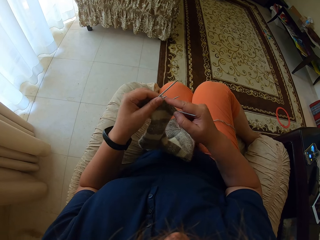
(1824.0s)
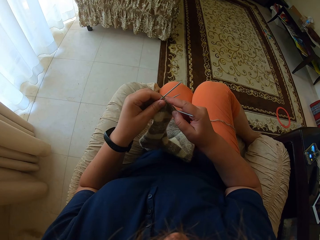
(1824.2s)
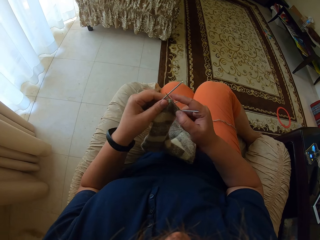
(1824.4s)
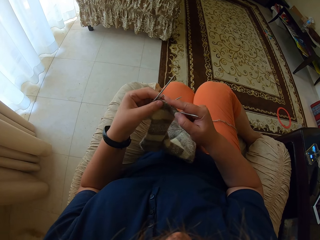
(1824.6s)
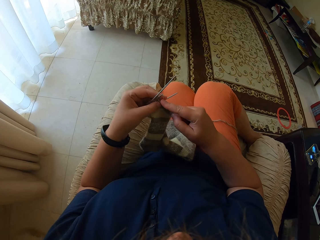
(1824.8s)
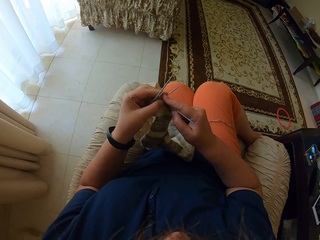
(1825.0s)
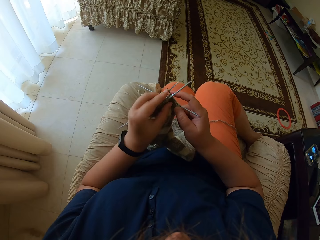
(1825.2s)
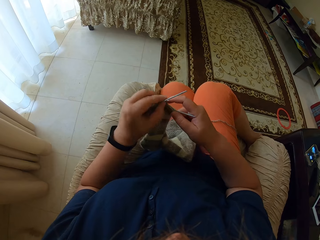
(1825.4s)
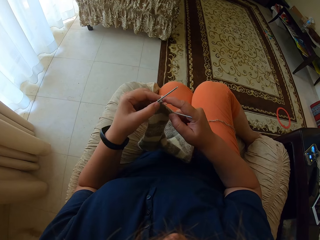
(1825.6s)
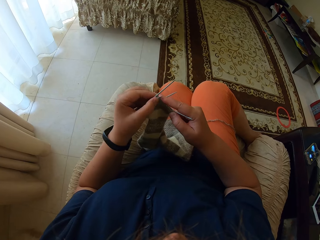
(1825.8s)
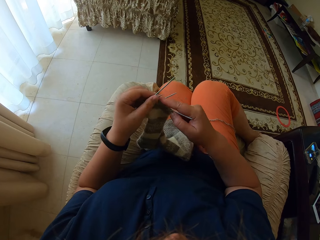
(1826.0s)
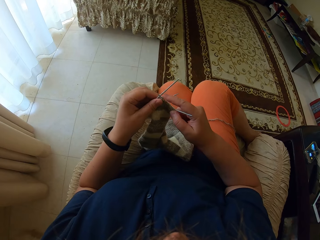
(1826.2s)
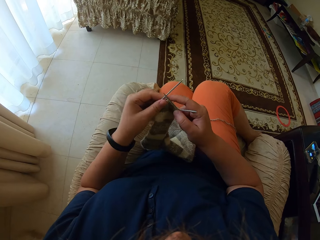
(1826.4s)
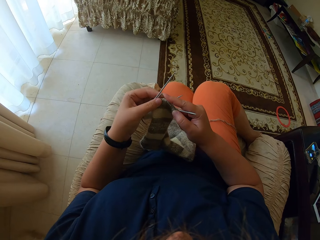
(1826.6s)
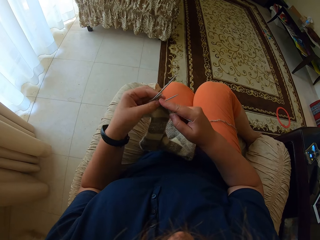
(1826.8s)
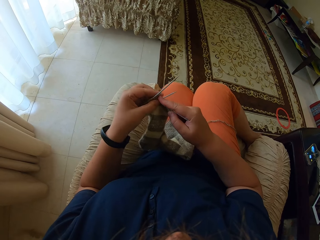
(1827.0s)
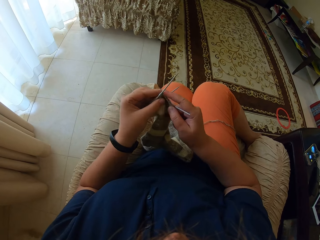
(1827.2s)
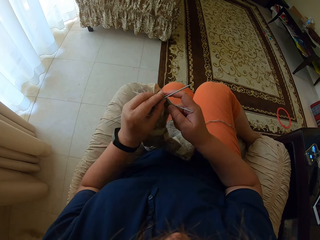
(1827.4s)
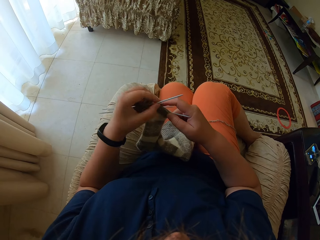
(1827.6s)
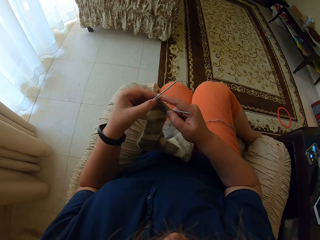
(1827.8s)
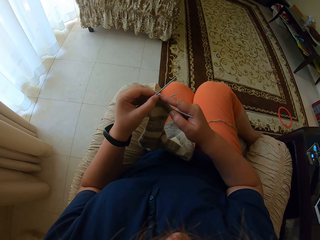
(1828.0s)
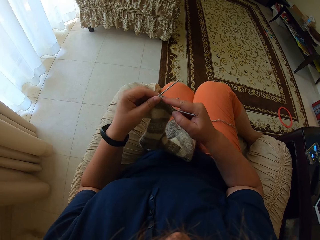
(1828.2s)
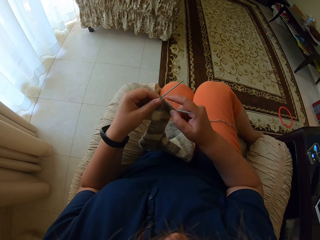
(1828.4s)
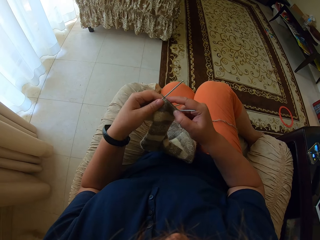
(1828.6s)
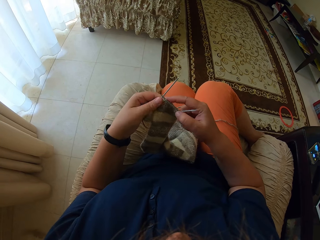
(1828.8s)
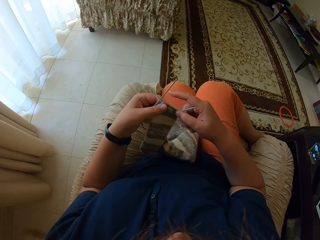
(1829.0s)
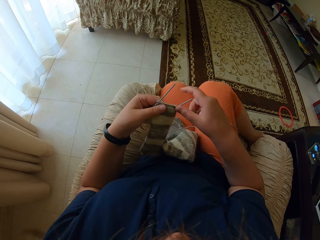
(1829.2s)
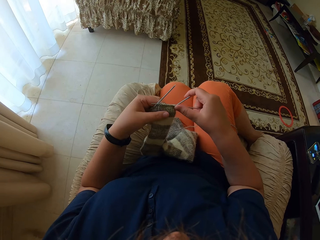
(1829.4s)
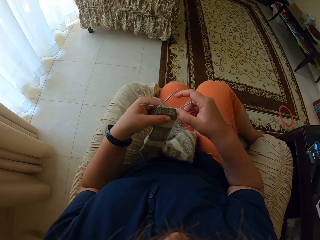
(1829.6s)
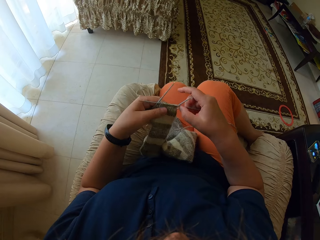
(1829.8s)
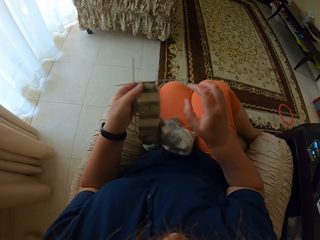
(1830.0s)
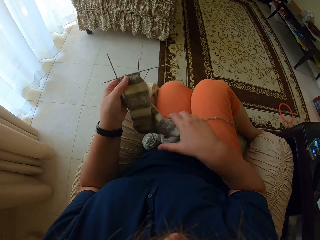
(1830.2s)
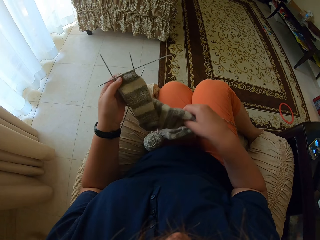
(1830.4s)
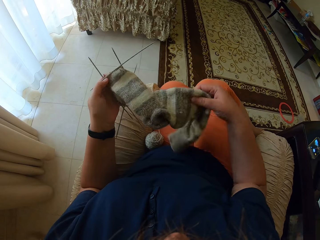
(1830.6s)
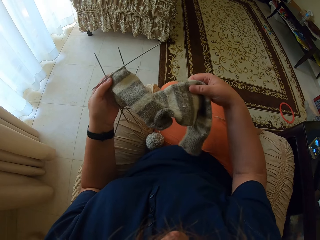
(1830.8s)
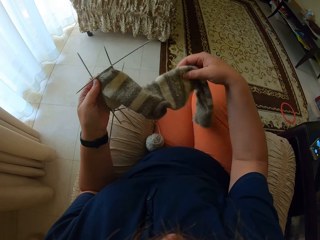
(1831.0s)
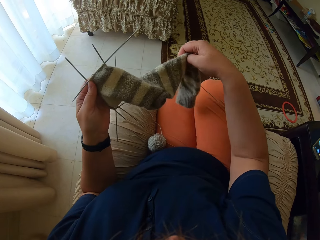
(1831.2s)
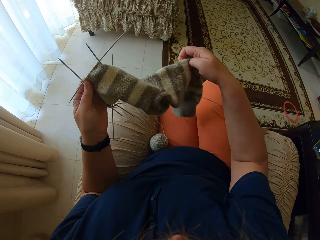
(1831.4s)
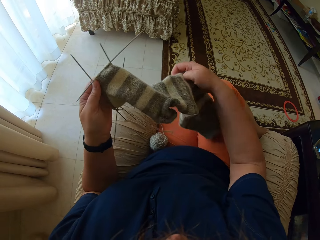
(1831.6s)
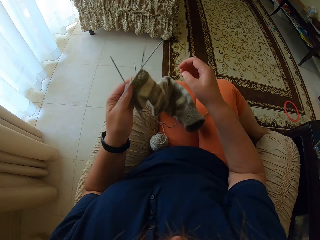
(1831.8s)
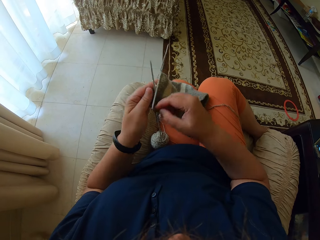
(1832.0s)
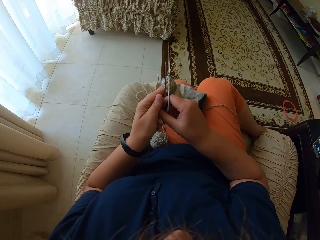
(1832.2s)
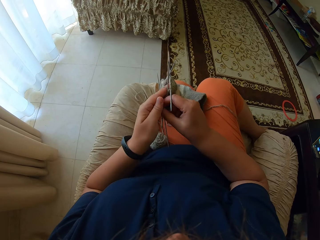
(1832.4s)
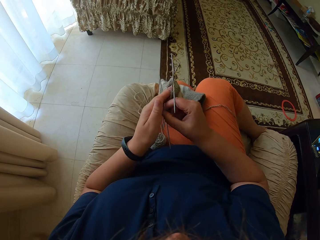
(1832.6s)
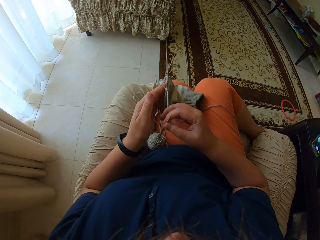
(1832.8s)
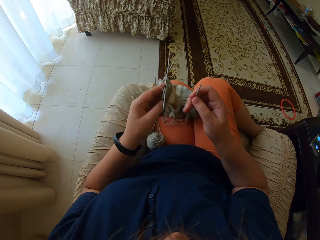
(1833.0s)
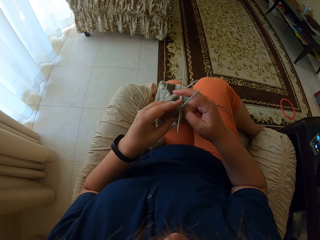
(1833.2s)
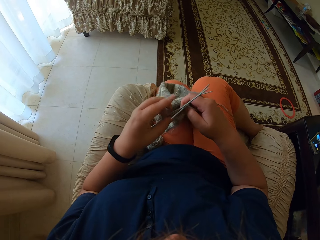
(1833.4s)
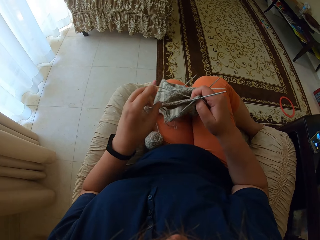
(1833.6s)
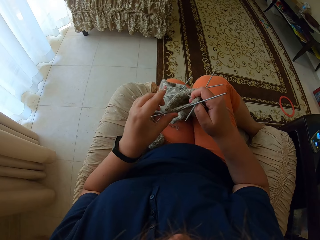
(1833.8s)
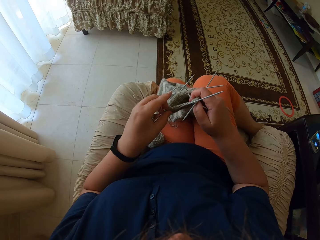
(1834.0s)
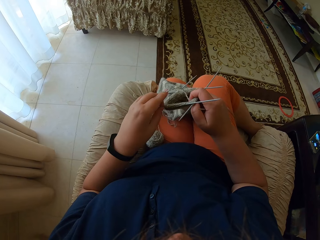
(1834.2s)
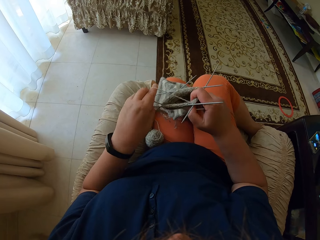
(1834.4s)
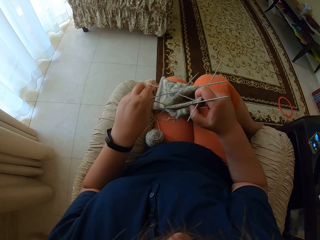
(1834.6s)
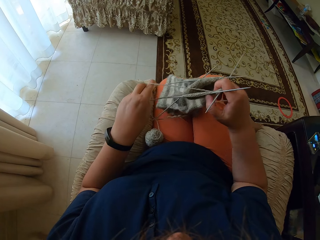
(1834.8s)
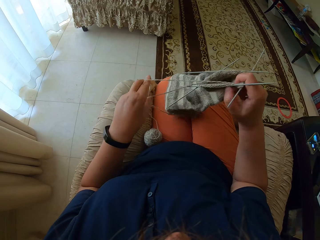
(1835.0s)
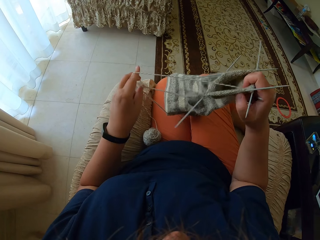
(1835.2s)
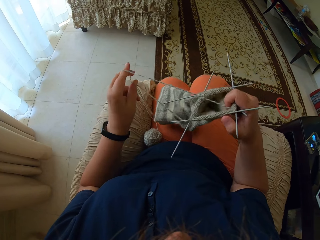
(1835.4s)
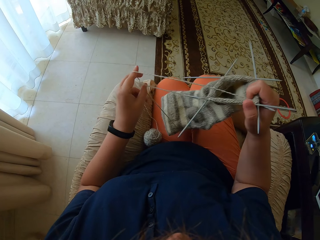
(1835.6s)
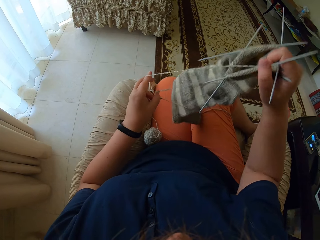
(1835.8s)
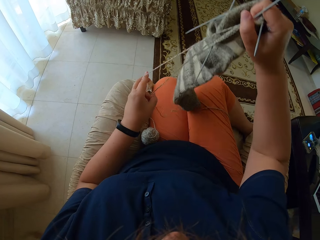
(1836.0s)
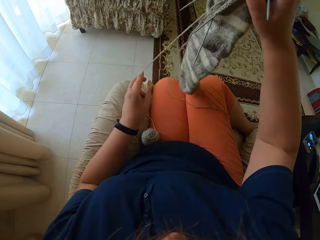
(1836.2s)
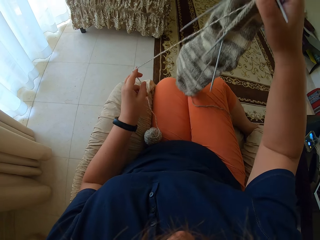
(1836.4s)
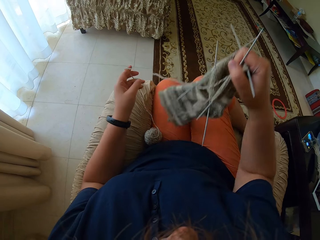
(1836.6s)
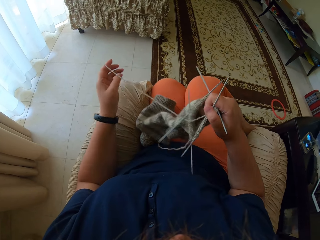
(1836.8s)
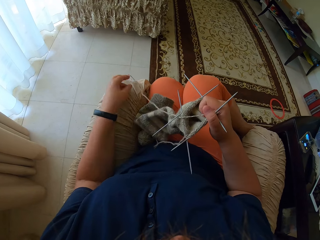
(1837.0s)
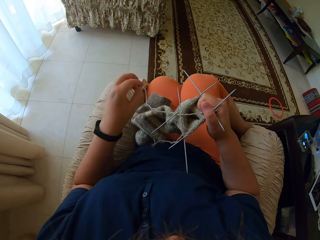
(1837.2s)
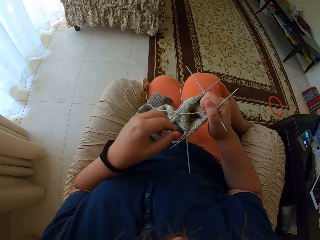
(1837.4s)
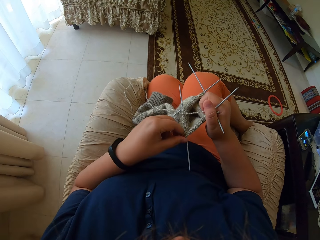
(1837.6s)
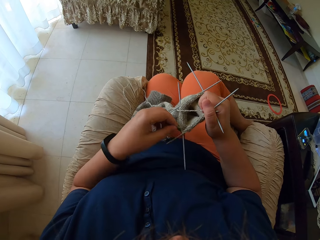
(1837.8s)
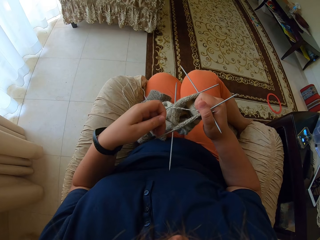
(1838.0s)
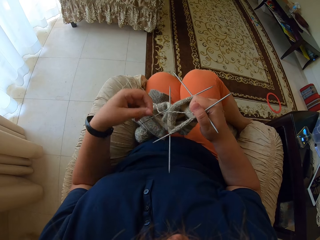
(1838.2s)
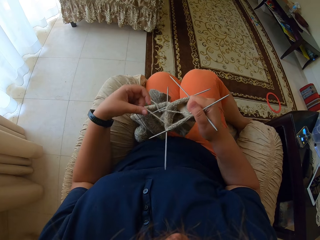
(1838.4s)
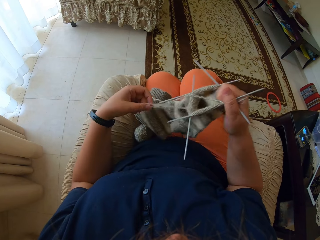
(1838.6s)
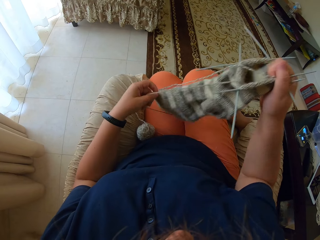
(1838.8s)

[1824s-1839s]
The camera wearer adjusts the fabric. They look at the fabric, take a straight needle from the left hand, and unroll yarn from the hand. They lift the fabric.

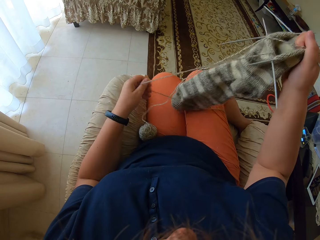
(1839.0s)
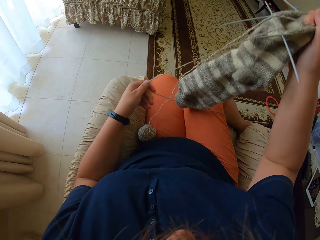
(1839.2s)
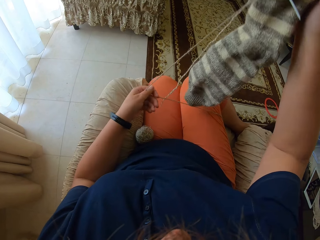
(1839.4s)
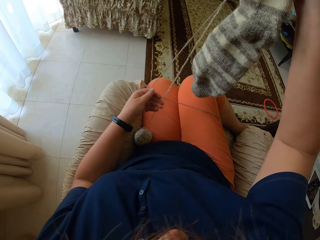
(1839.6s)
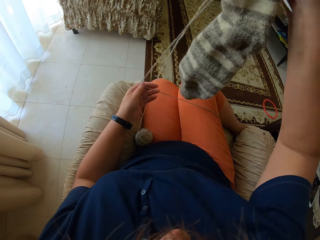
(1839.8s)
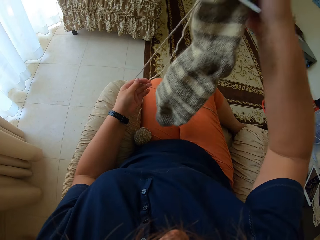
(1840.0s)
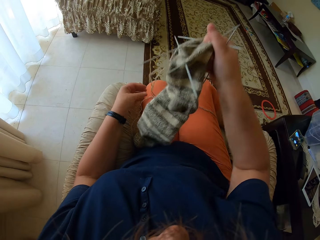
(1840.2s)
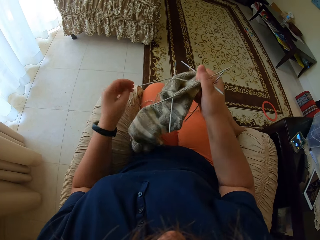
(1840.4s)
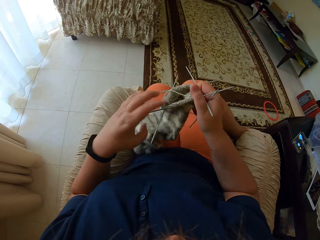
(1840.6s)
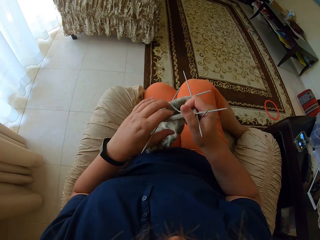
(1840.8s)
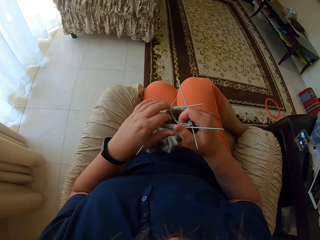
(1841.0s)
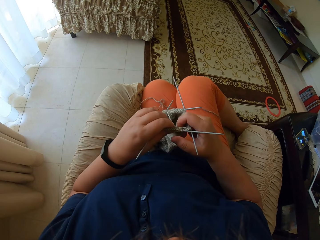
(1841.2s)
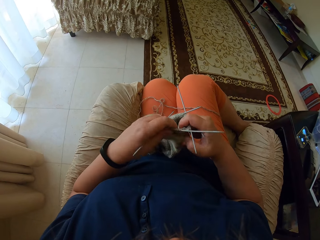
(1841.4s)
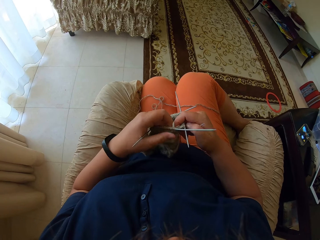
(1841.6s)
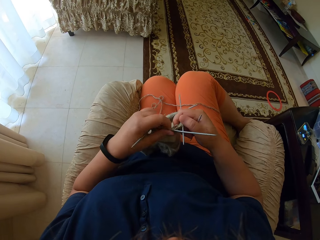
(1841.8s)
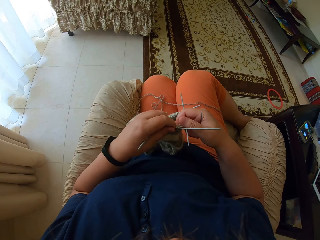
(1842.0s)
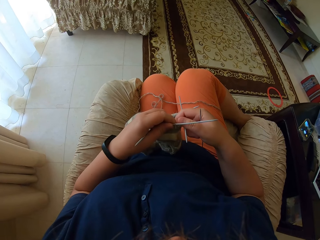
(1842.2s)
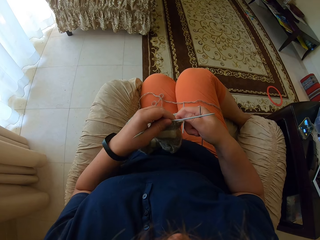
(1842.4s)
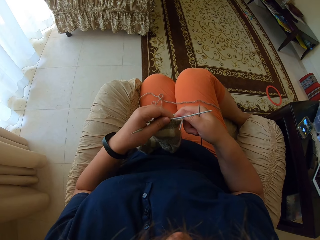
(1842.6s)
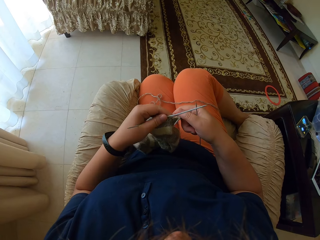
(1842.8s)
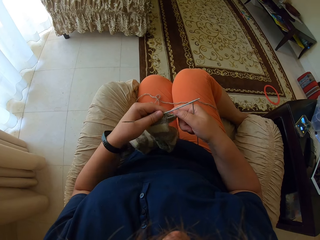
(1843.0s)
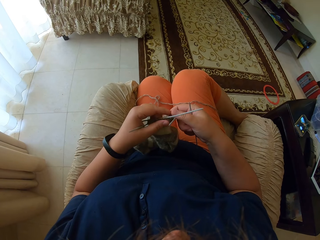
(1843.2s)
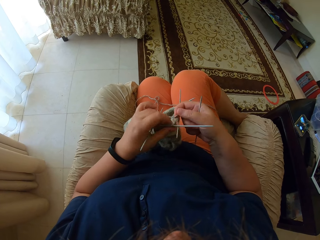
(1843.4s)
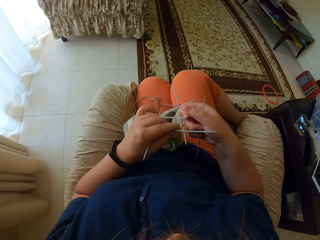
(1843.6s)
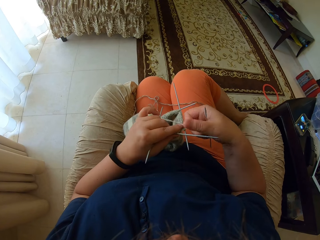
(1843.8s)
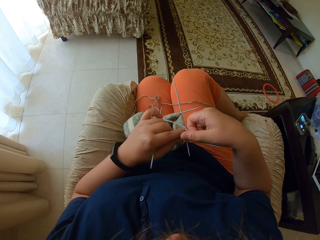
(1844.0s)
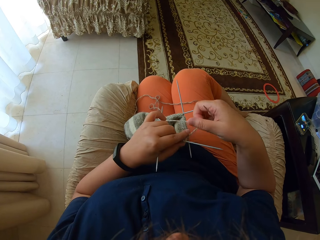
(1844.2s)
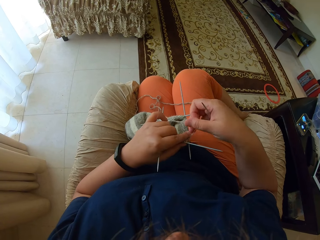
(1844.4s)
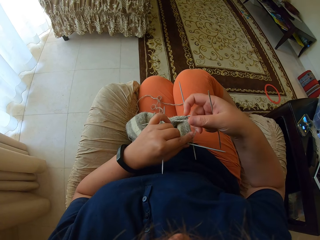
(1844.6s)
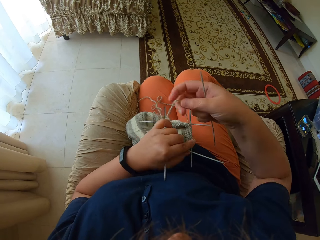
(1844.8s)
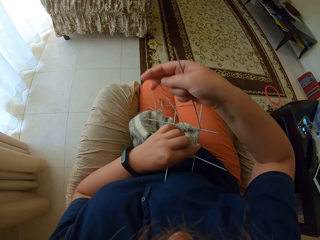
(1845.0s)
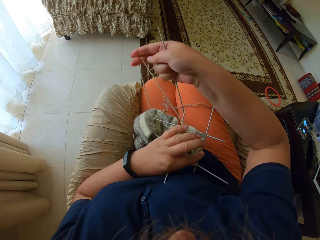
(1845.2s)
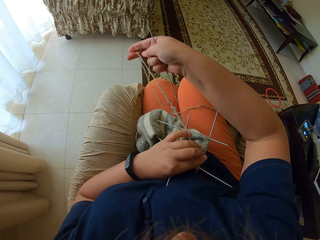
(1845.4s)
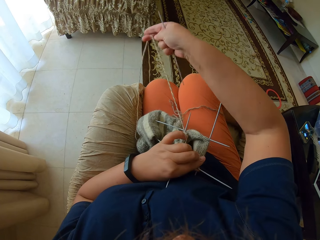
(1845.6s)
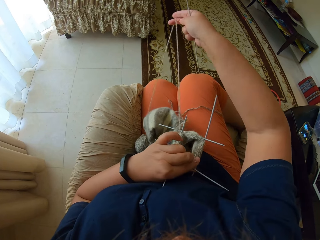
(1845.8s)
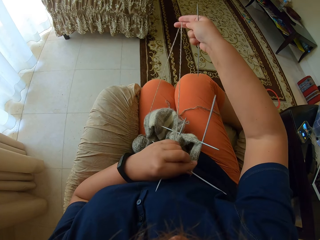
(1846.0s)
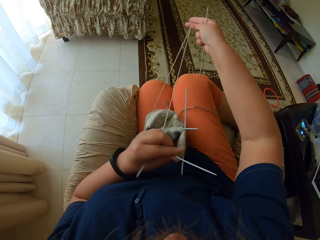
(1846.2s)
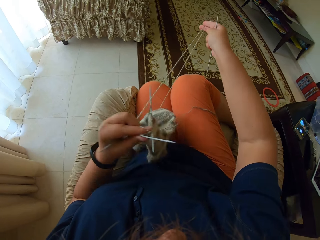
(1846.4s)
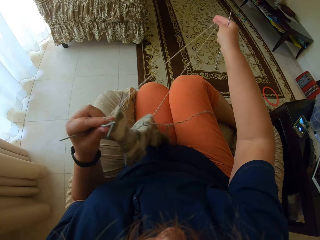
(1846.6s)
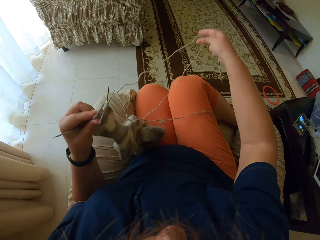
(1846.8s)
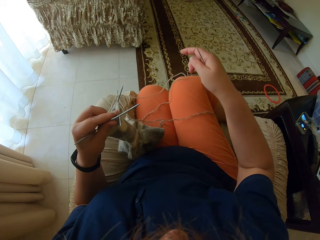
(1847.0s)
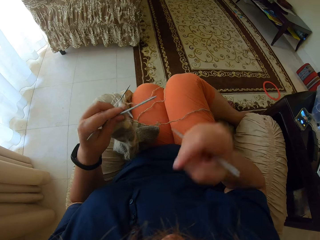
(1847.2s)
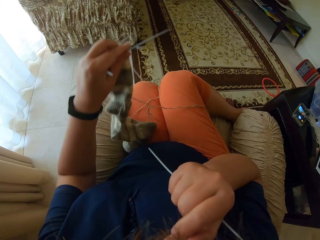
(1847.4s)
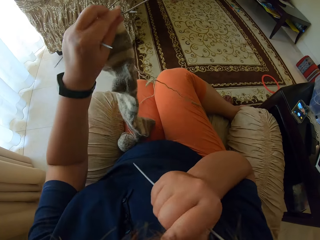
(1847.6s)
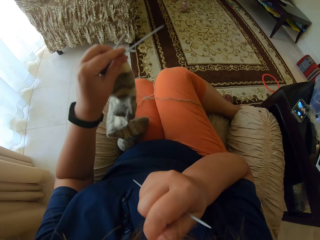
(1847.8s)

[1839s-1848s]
The camera wearer straightens the yarn. They rub the face.
